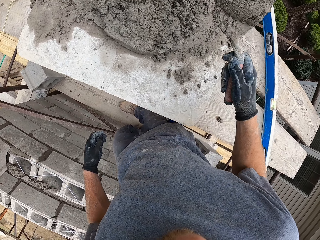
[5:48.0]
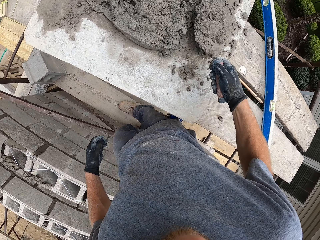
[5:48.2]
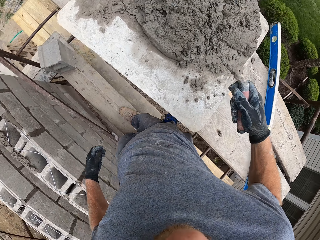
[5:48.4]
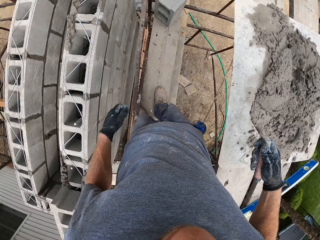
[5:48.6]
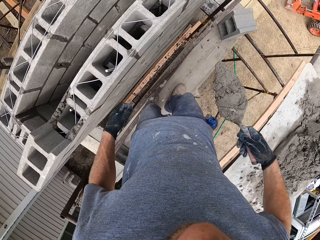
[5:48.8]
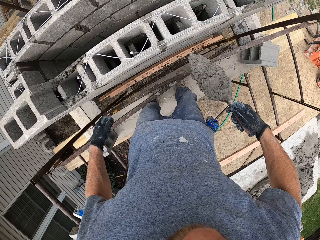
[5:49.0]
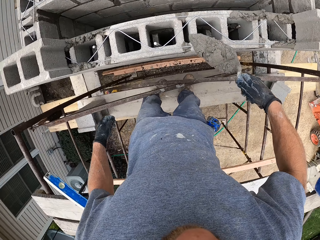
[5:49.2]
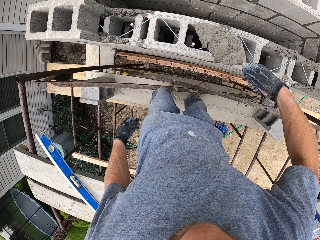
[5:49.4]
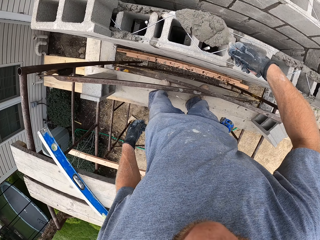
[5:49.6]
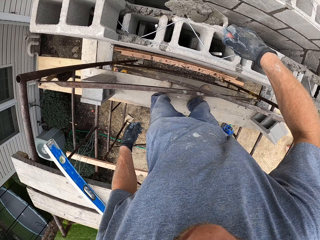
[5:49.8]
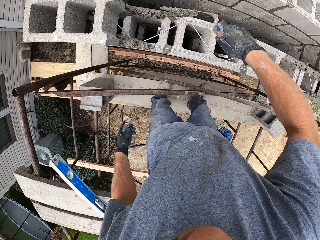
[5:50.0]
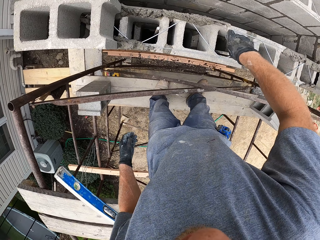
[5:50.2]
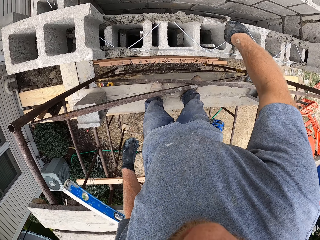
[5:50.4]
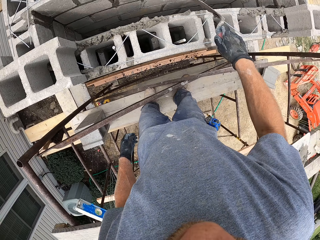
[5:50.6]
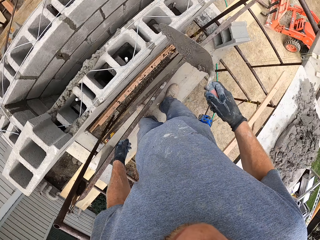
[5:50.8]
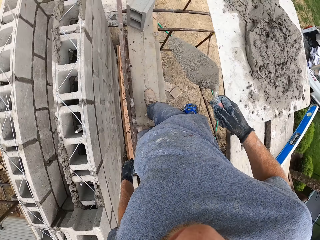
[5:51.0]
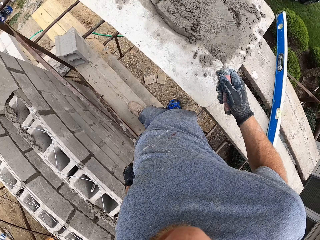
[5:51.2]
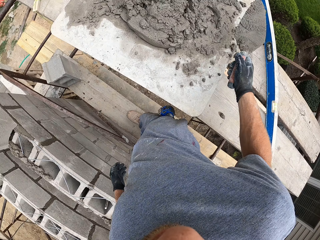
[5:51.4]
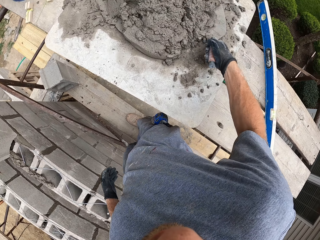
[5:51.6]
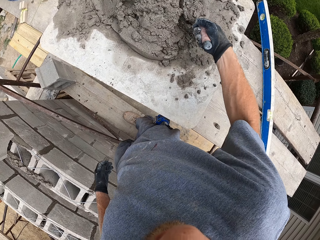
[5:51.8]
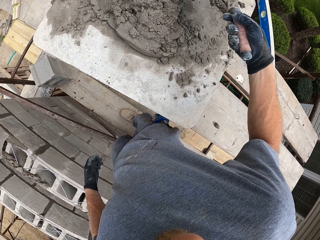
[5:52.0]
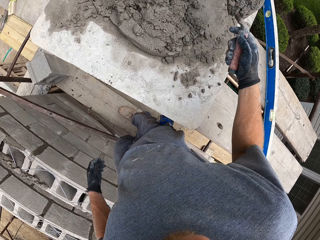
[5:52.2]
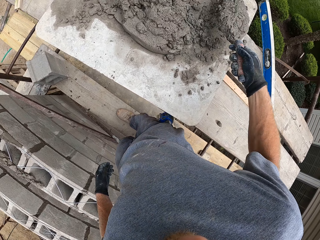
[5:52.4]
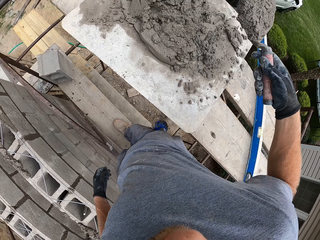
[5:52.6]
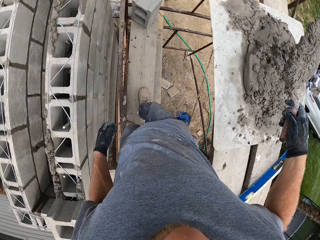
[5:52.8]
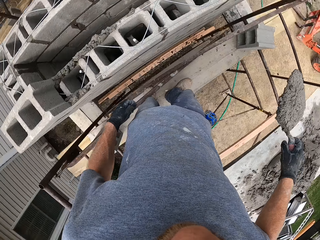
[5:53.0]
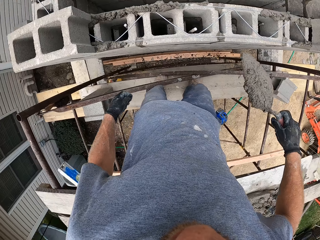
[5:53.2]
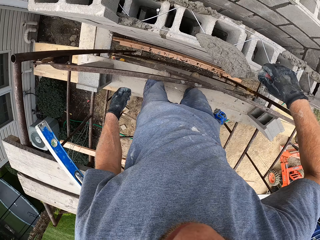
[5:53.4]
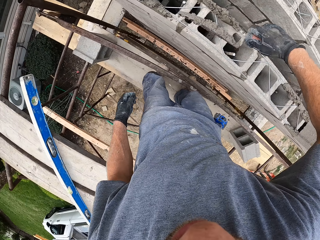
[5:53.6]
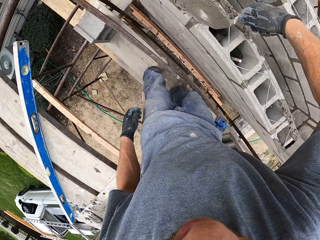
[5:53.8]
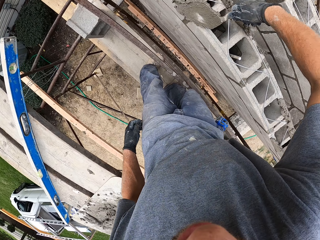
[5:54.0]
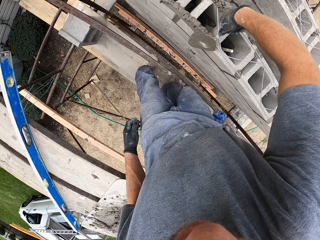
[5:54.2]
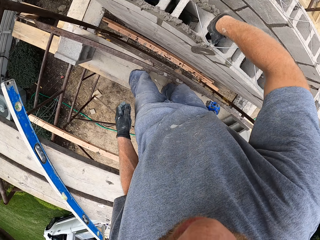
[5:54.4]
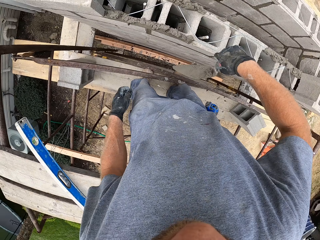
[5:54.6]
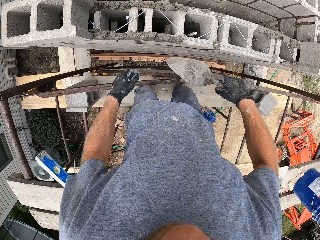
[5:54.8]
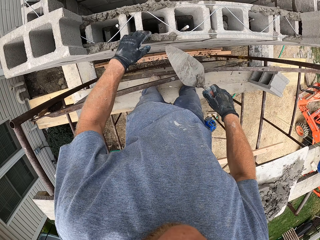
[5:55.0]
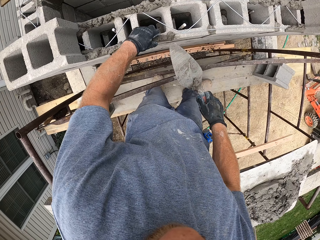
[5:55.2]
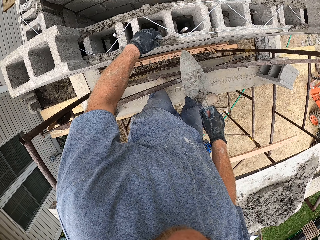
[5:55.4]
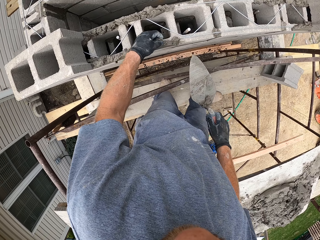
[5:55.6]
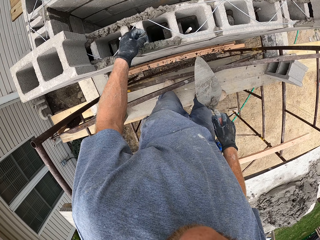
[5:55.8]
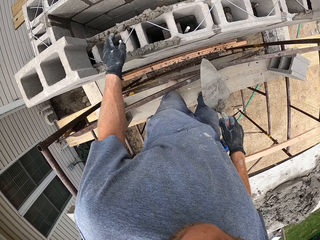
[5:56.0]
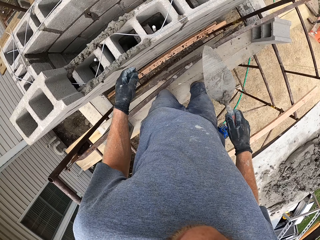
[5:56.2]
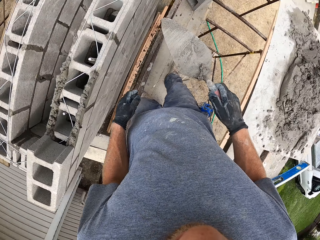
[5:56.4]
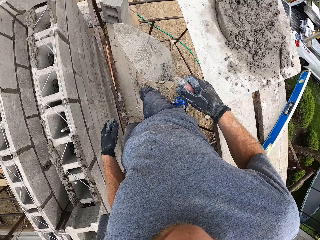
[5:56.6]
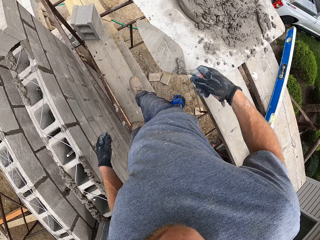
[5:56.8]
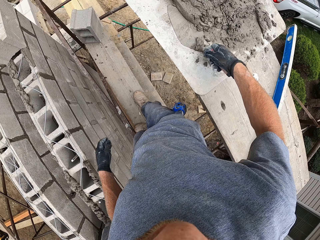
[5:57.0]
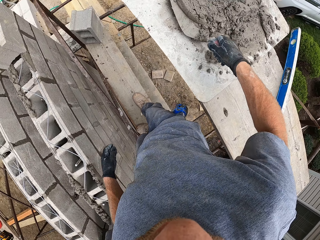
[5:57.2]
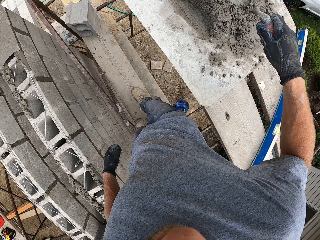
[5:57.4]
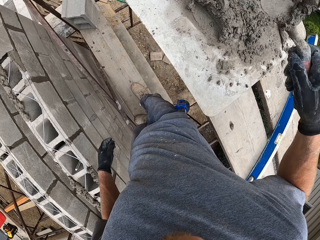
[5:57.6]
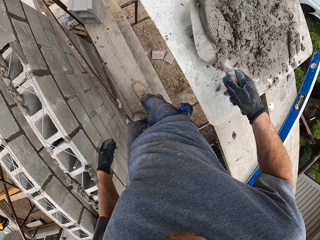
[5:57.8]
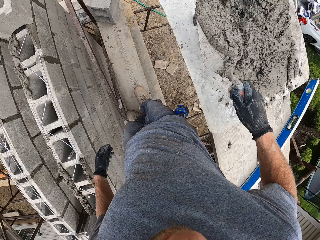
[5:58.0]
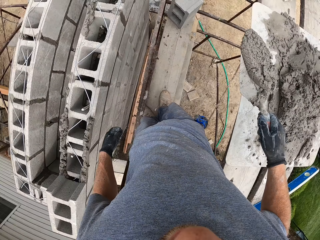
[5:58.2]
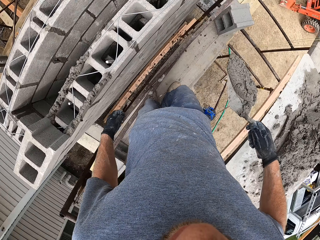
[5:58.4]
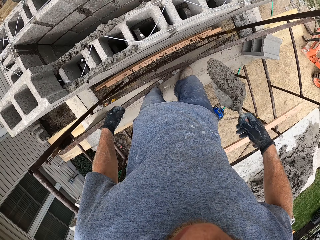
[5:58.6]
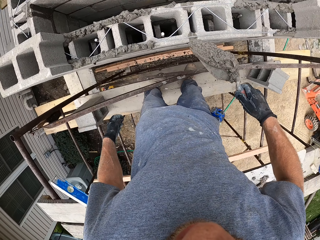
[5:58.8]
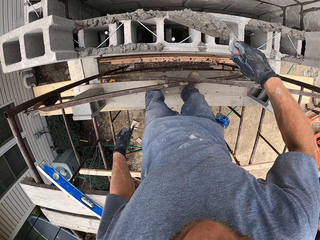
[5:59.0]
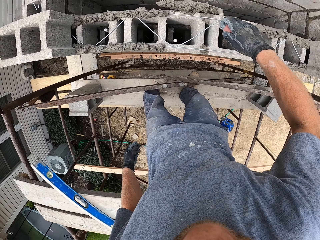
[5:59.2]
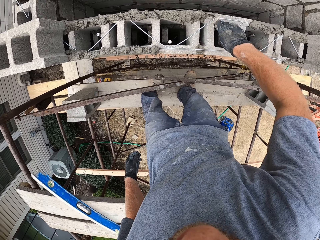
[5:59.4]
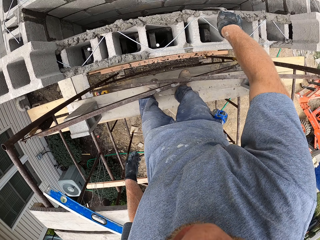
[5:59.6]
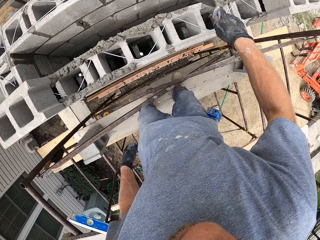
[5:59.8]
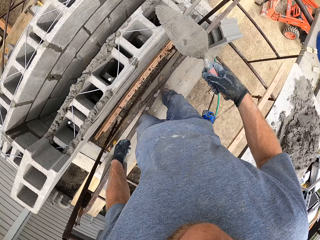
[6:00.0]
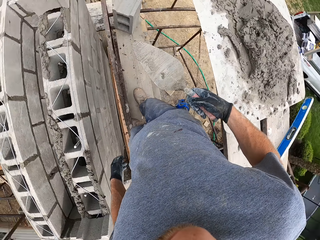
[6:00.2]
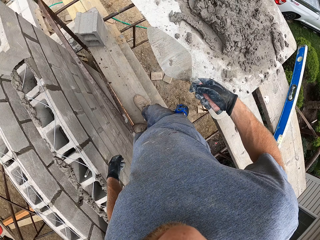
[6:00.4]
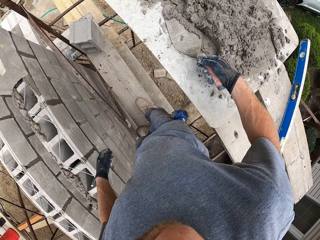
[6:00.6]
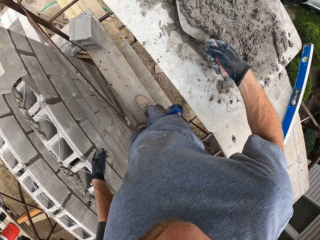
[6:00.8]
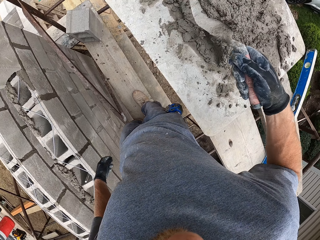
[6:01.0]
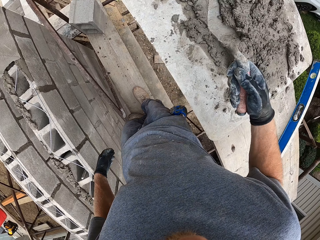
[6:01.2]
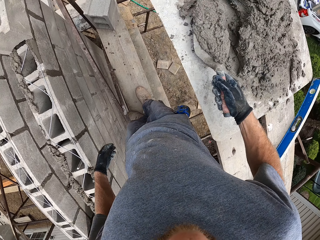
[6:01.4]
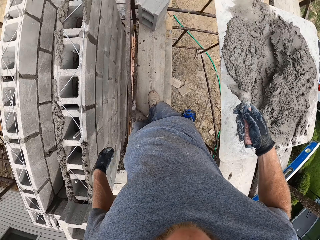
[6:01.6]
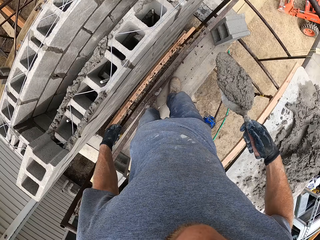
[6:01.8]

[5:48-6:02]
The camera wearer pours the mortar on the block wall. They scoop mortar on the plank with the trowel. They pour the mortar on the block wall. They remove a stone in the mortar. They adjust the mortar on the concrete bricks with the left hand. They throw away the stone. They scoop mortar on the plank with the trowel. They pour the mortar on the block wall. They scoop mortar on the plank with the trowel.

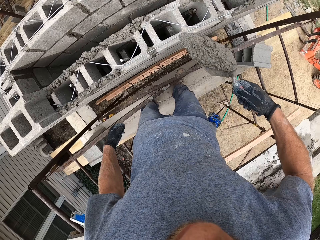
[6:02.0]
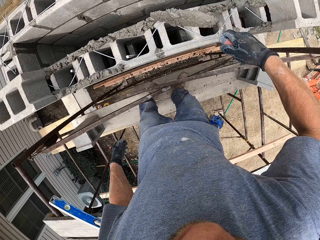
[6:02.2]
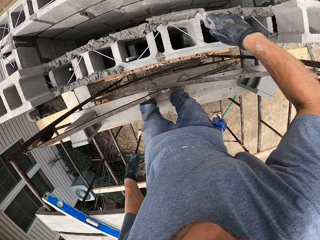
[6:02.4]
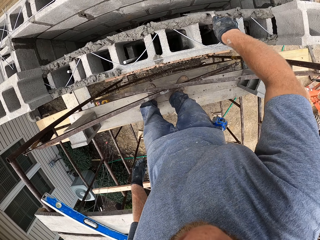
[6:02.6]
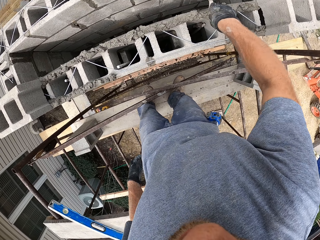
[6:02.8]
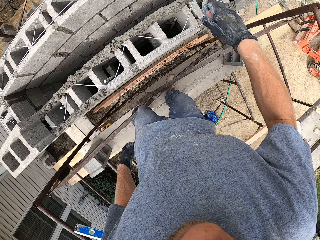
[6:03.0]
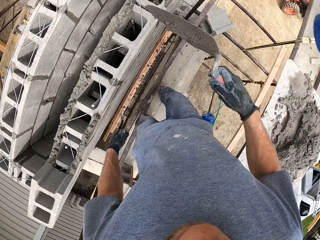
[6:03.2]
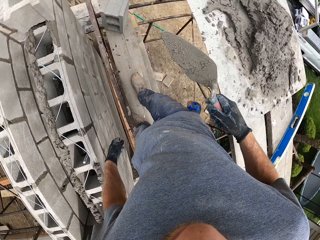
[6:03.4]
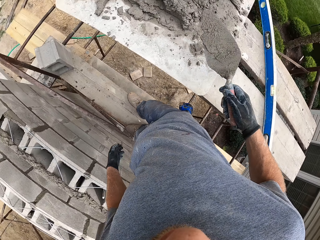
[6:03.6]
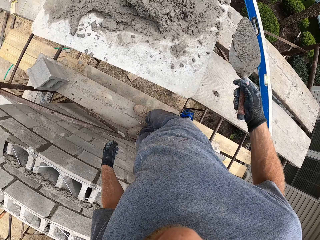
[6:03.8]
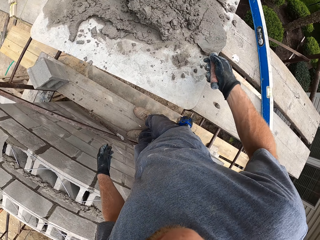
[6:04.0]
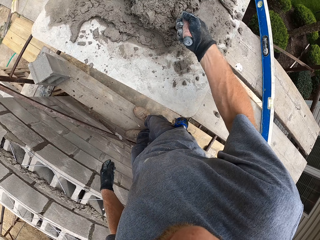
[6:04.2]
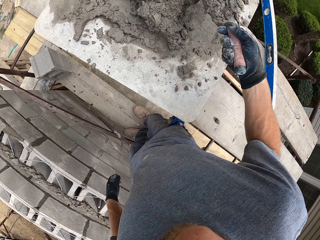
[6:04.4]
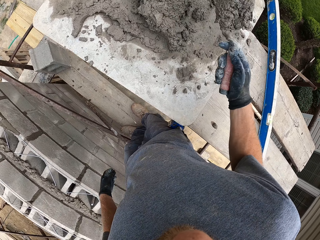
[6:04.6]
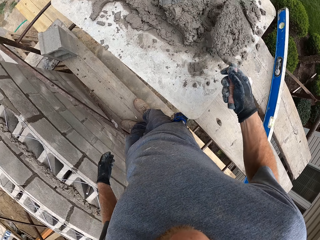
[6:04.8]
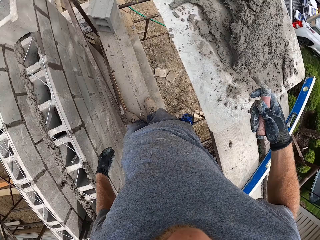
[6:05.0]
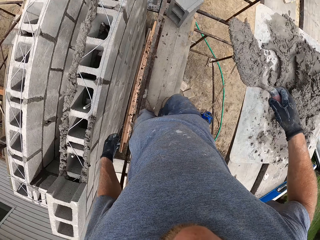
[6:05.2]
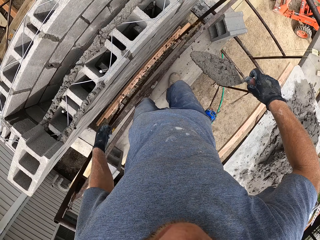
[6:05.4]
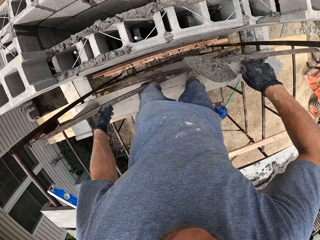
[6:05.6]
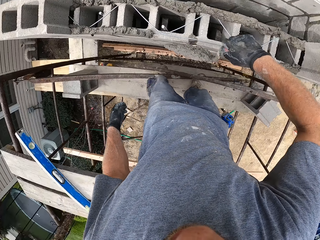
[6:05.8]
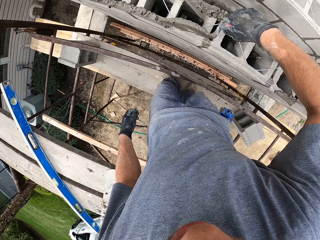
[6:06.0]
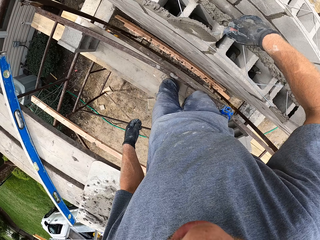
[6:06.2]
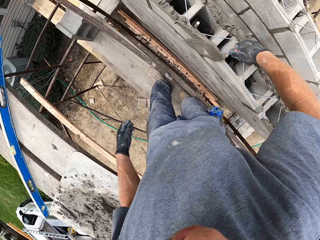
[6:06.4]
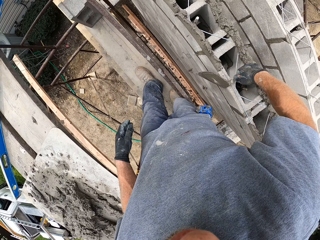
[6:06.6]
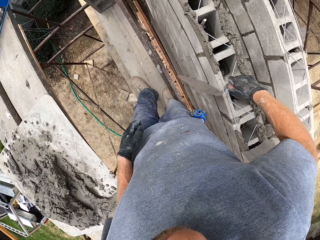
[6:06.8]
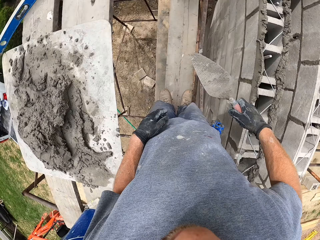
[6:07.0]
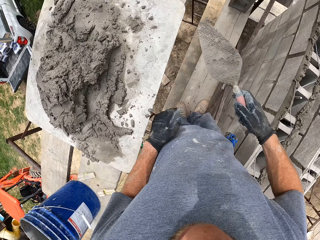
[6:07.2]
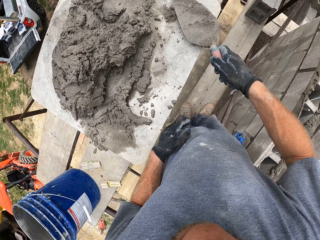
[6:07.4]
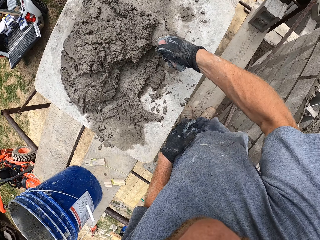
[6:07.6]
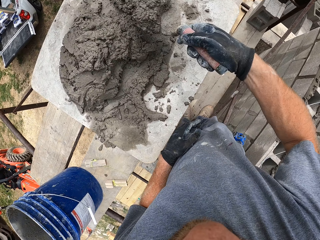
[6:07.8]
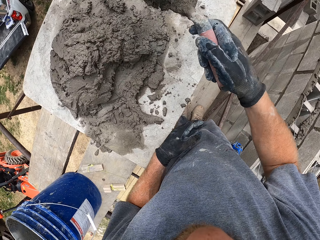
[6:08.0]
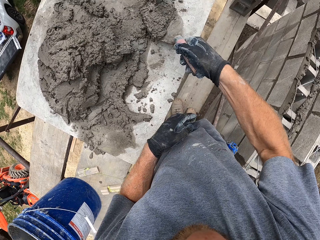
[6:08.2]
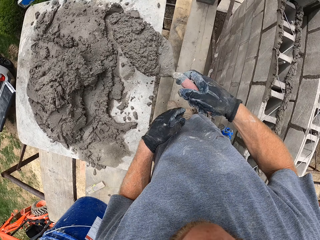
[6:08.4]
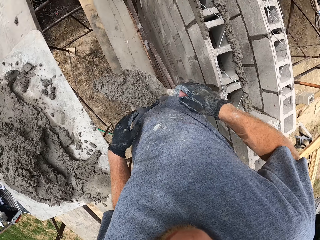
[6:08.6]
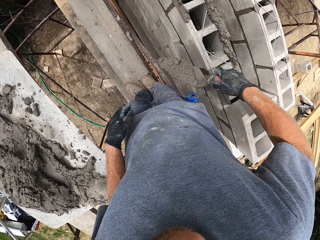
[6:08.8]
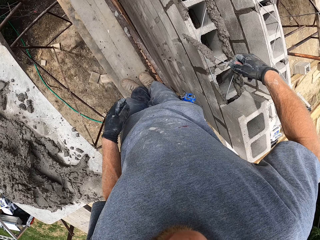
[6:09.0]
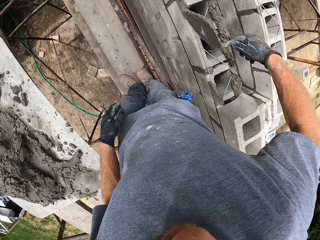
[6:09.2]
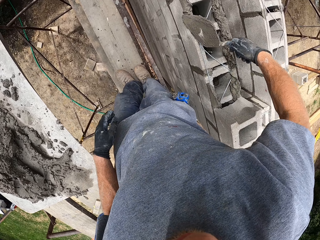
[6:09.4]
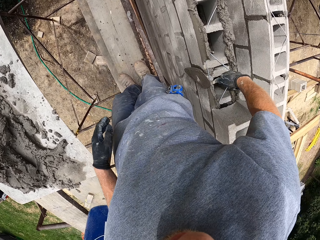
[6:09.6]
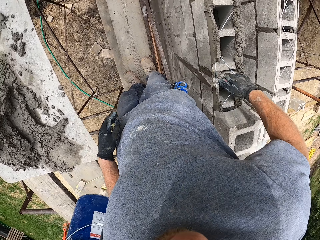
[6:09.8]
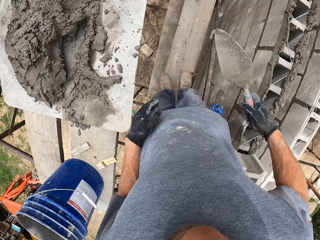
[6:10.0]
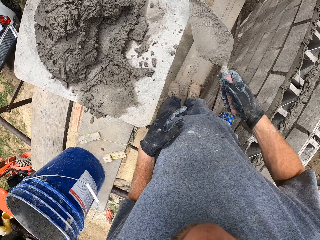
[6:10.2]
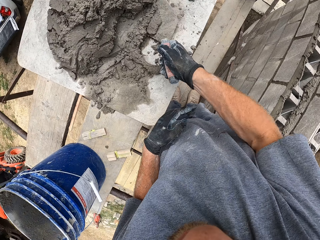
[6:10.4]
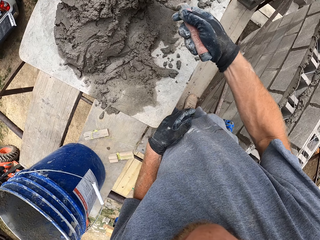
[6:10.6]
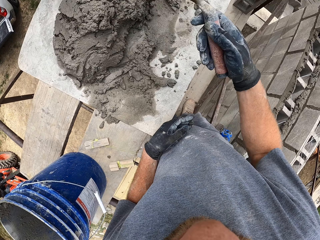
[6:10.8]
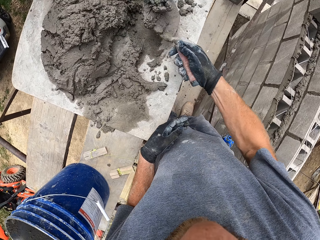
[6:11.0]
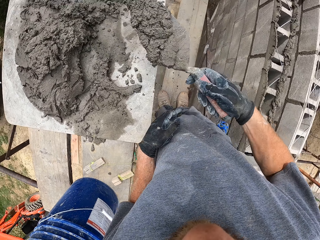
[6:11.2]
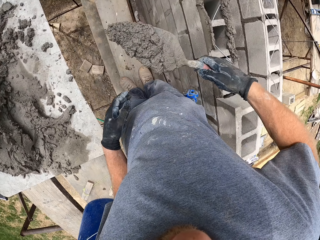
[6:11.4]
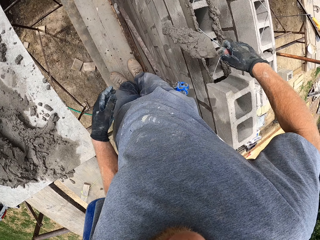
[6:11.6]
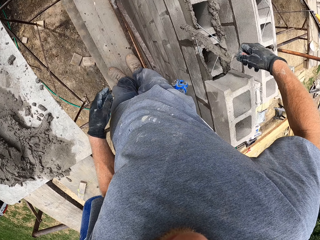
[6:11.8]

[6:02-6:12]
The camera wearer pours the mortar on the block wall. They scoop mortar on the plank with the trowel. They pour the mortar on the block wall. They scoop mortar on the plank with the trowel. They pour the mortar on the block wall. They scoop mortar on the plank with the trowel.
